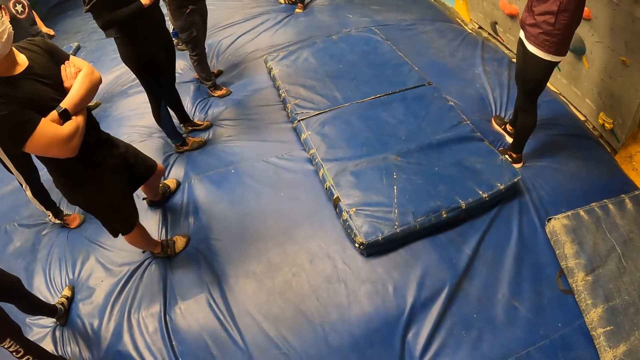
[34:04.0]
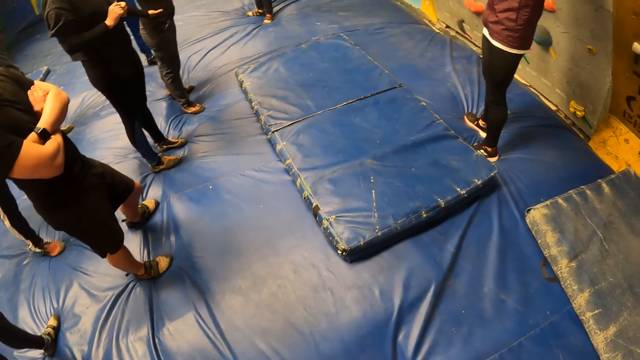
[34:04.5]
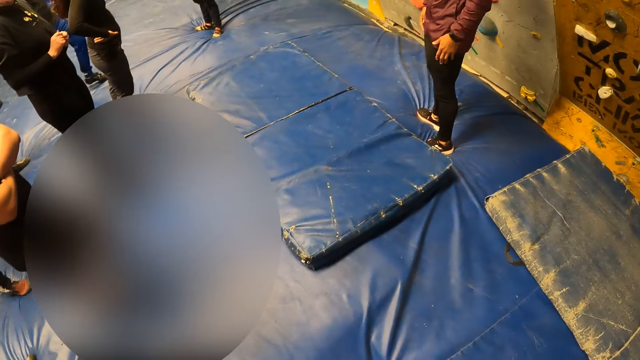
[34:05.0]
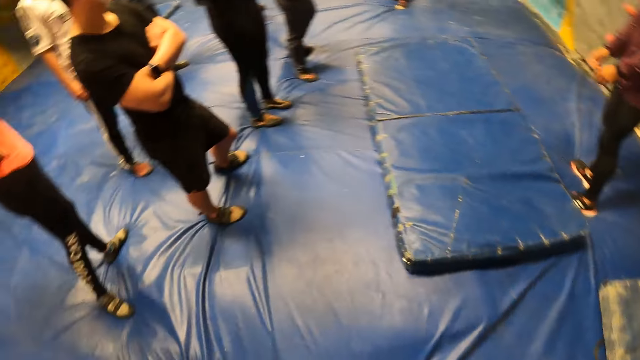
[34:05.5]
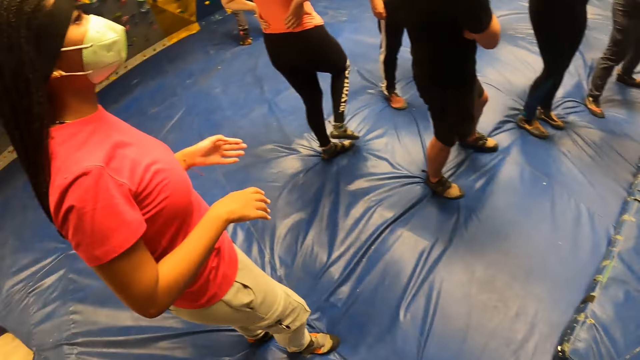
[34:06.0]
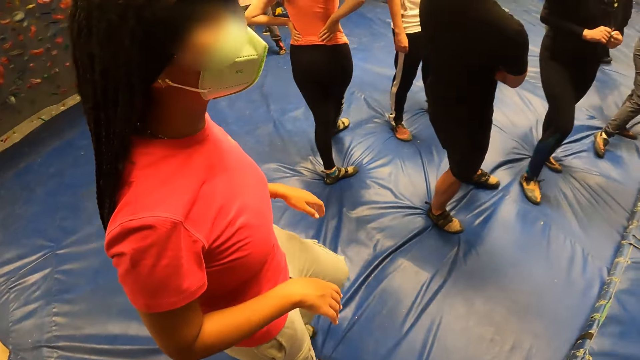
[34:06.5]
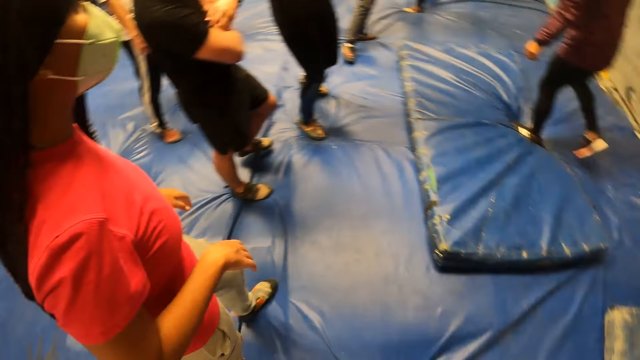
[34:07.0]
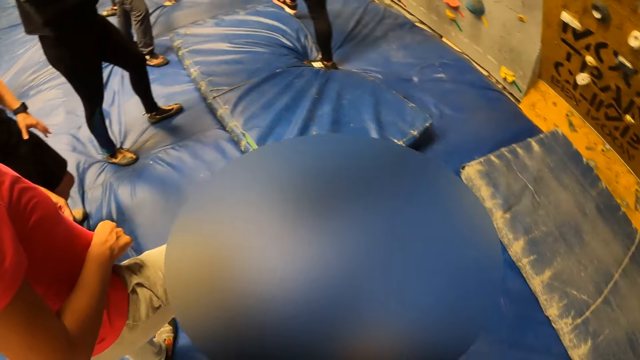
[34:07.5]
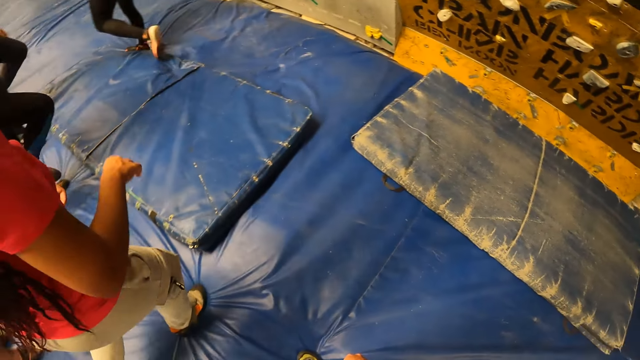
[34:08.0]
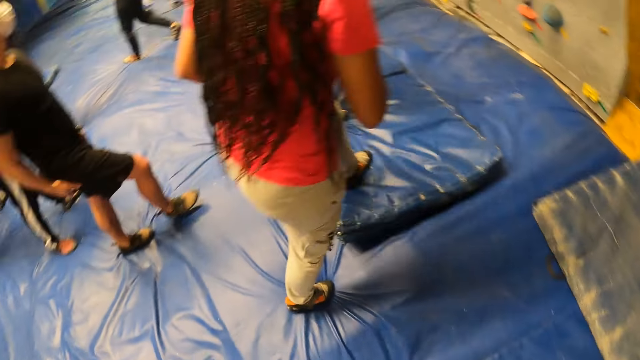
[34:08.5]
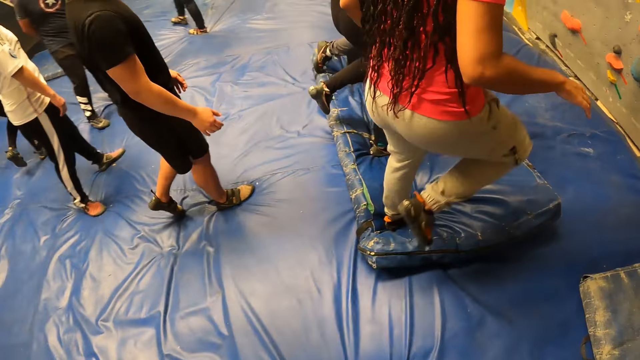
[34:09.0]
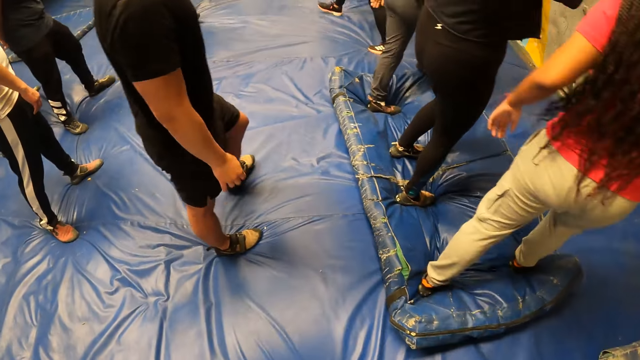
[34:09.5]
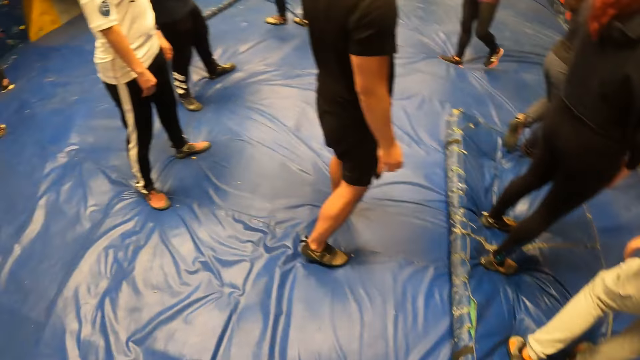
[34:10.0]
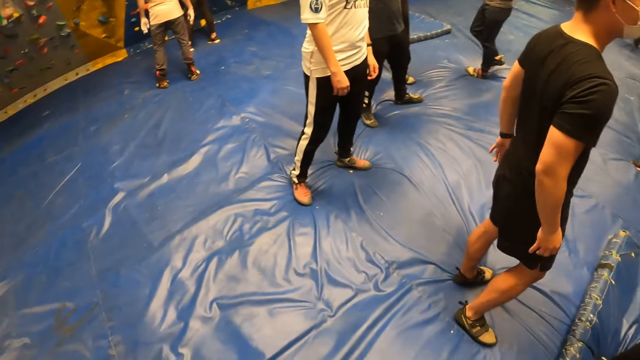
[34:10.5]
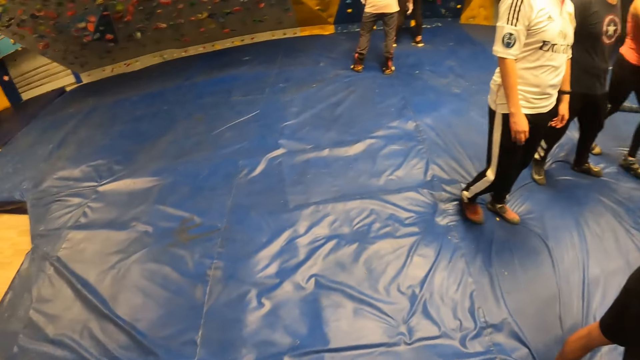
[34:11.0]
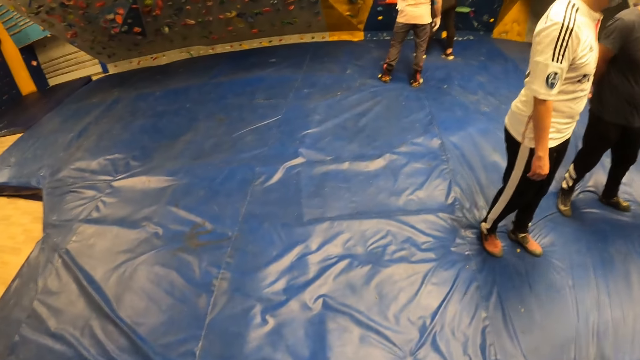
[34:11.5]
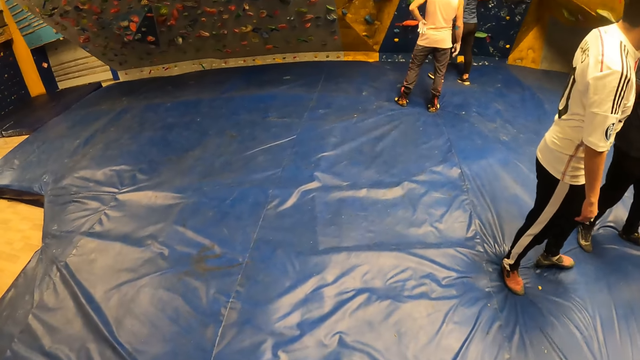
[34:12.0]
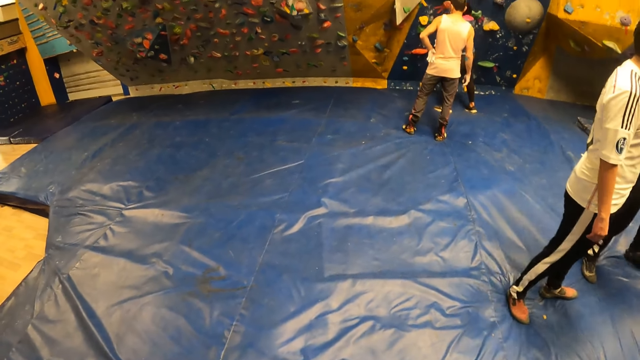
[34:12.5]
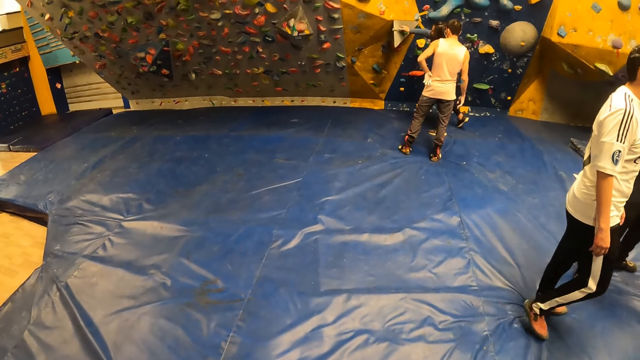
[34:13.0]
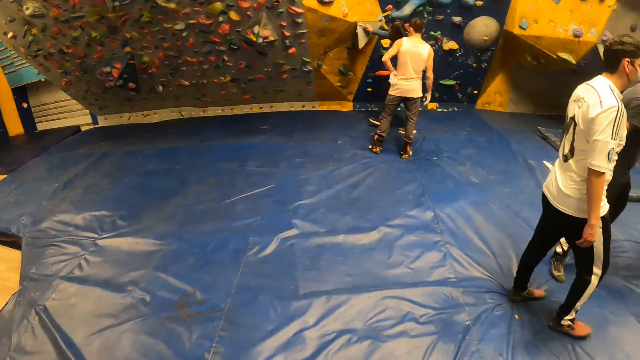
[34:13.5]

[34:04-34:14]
A woman and another woman step on the bouldering mat. The camera wearer looks around and turns around.

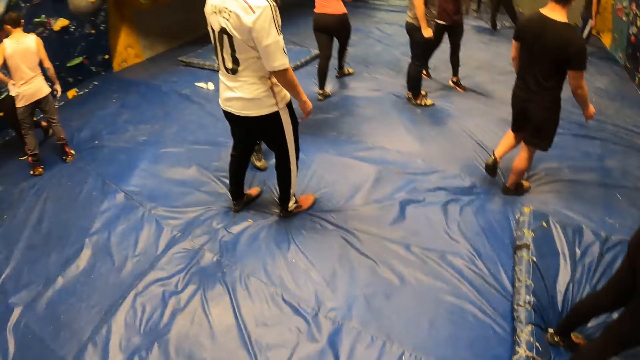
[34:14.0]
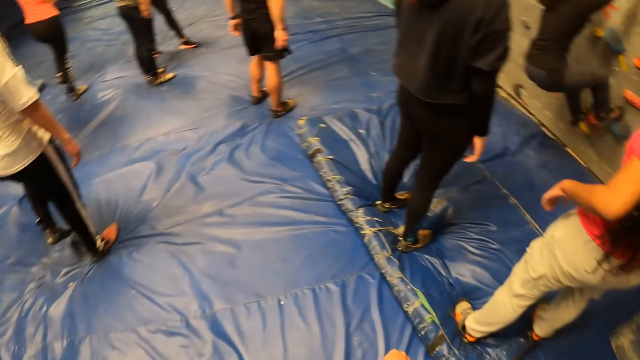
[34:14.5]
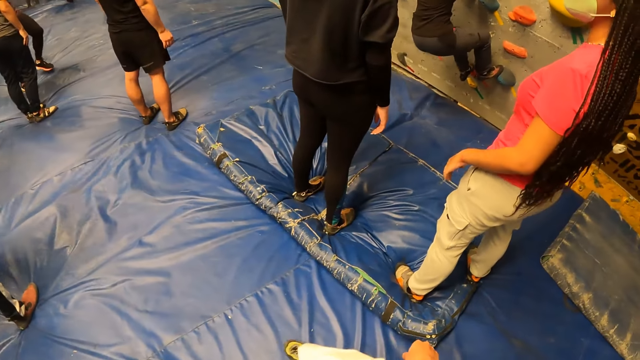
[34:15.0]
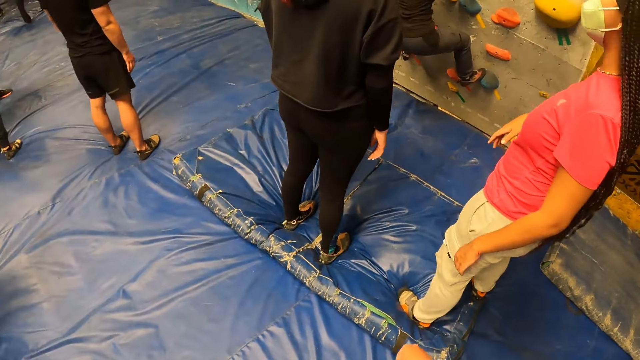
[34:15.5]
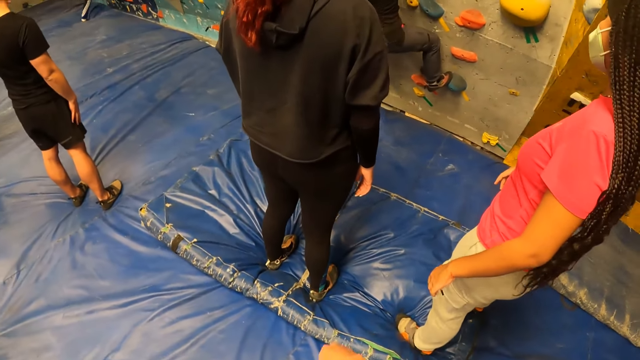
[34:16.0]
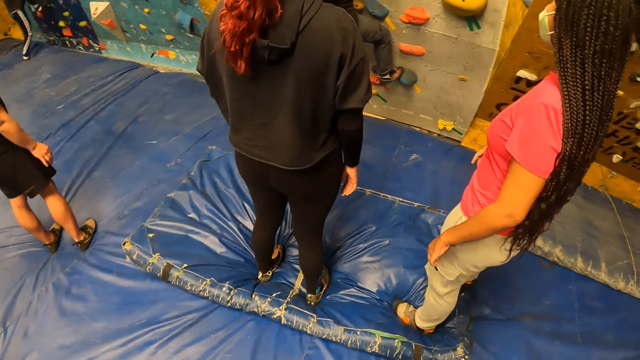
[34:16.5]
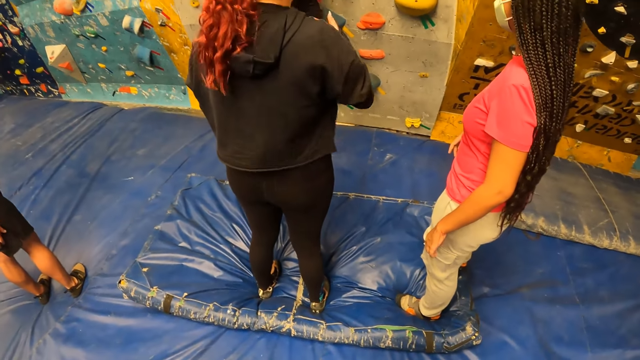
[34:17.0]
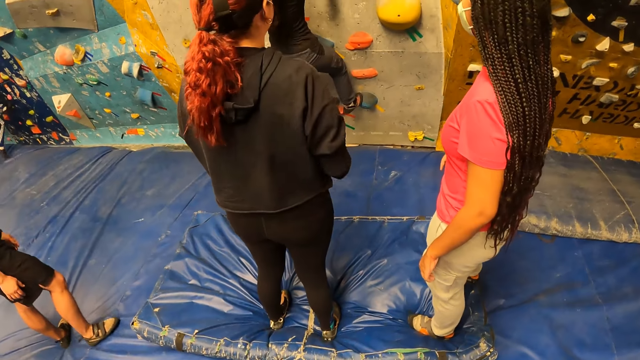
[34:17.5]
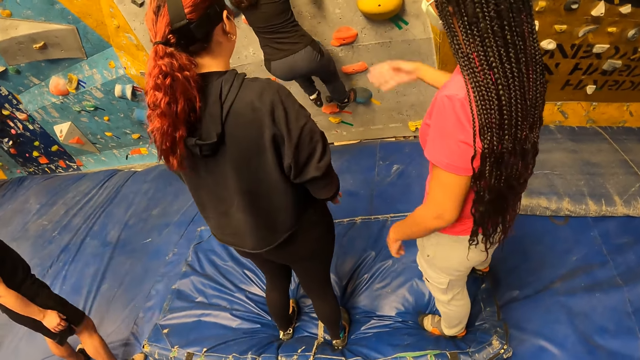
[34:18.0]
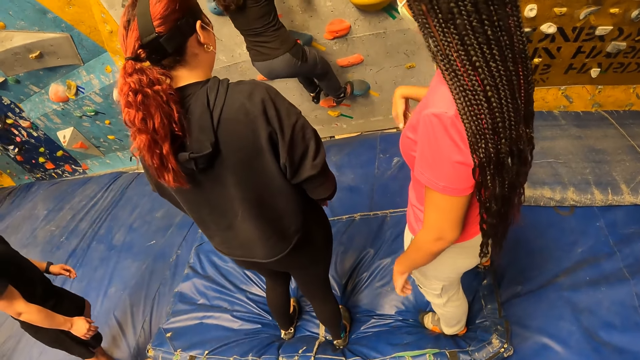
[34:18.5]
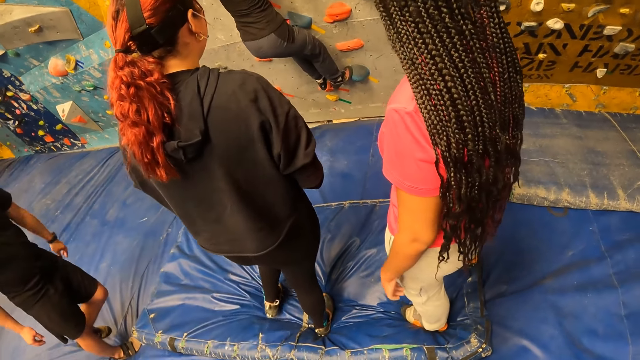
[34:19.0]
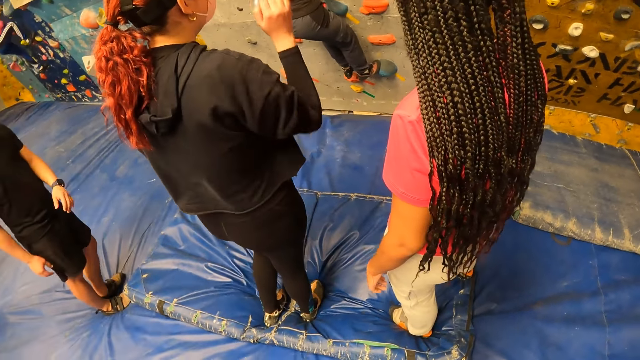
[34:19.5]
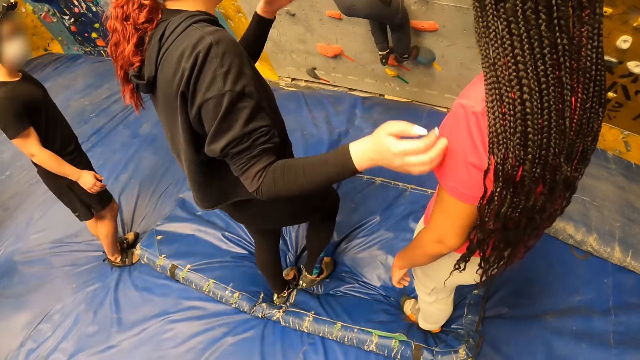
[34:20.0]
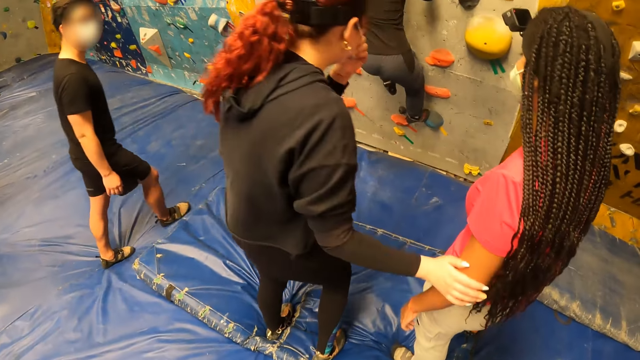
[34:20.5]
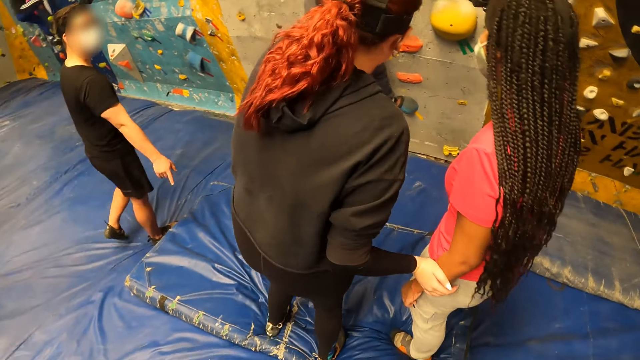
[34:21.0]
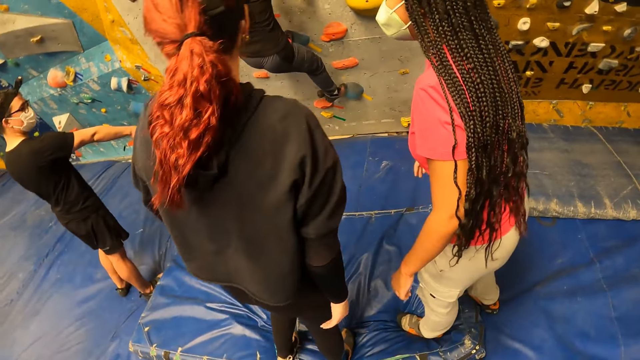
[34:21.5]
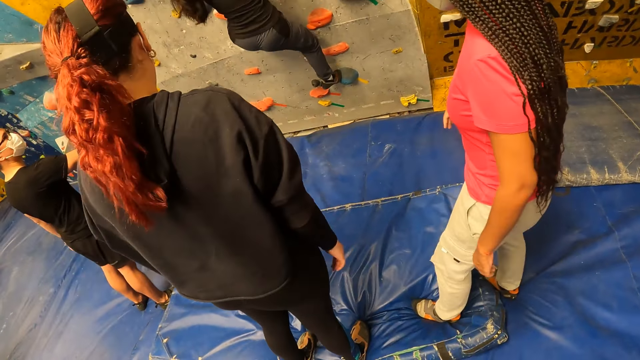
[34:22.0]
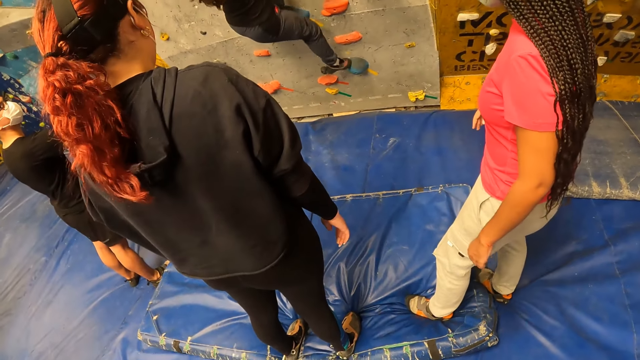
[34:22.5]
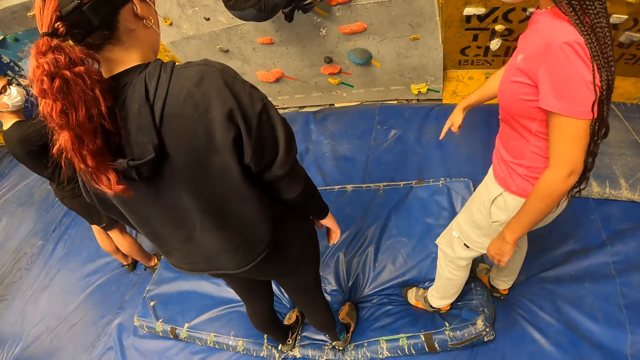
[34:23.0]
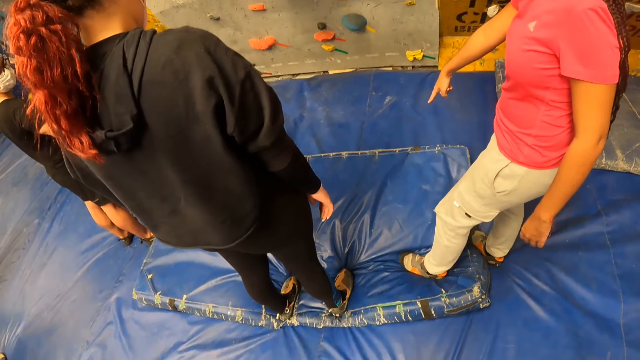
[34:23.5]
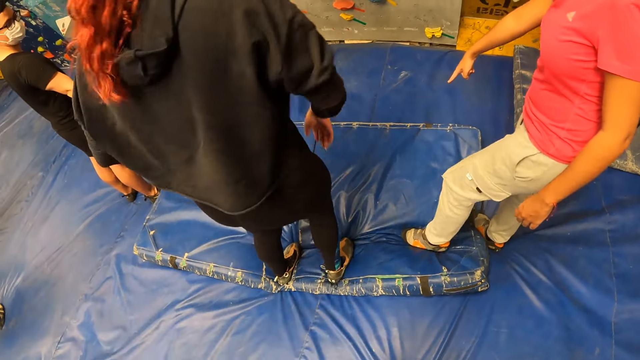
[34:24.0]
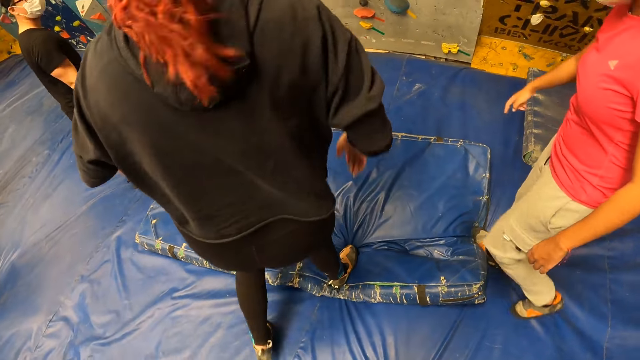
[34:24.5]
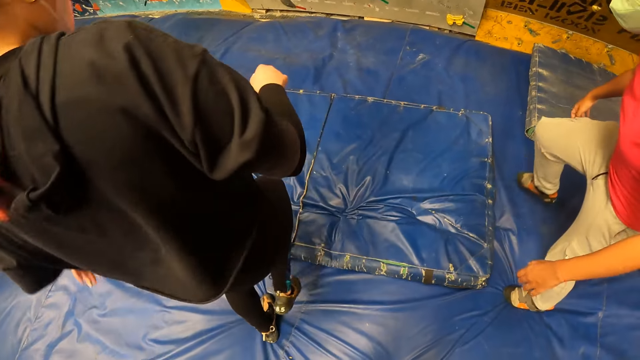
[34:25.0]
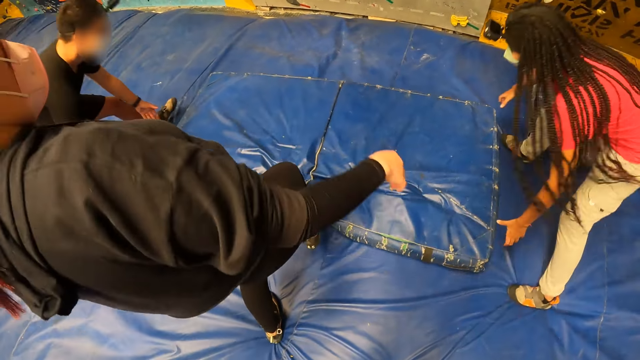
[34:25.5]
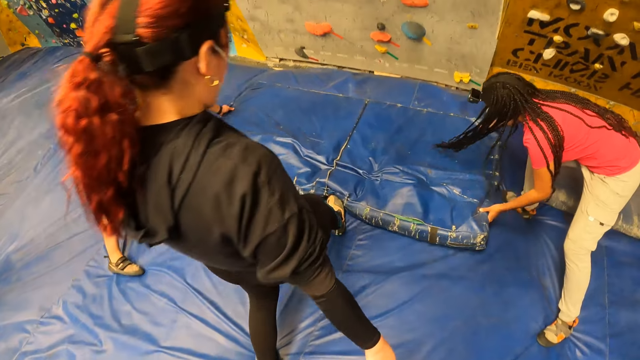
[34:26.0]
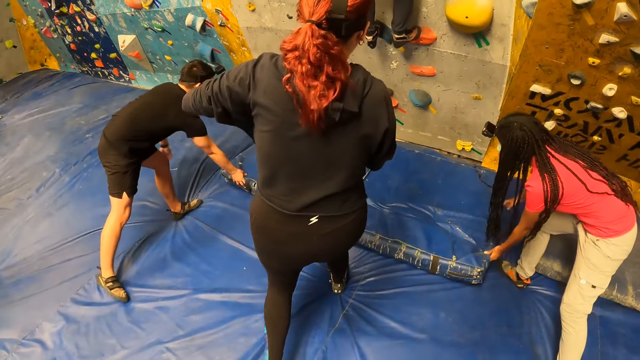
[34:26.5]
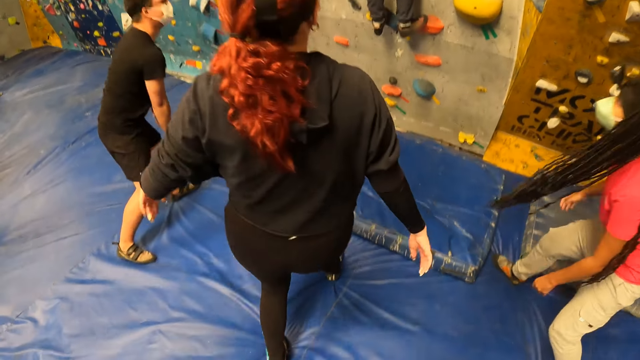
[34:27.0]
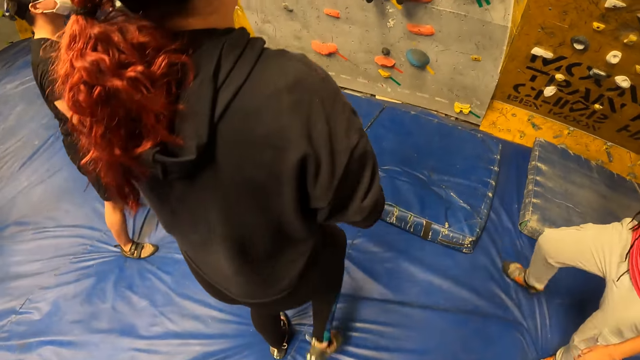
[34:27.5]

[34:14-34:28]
The camera wearer moves food. The woman climbs the bouldering wall with both hands and feet. The camera wearer moves the food again and looks around. The first woman and another woman step down from the bouldering mat. The first woman pushes the bouldering mat with her right hand. The other woman and a man push the bouldering mat with both hands.
